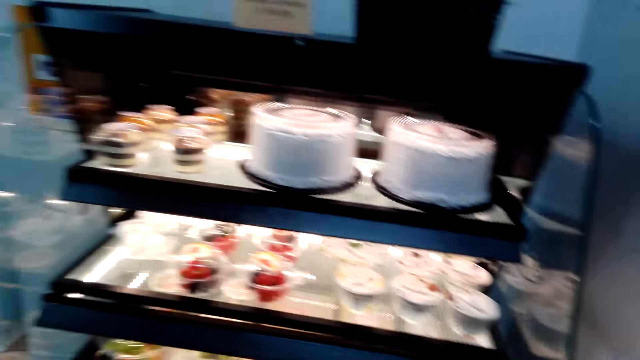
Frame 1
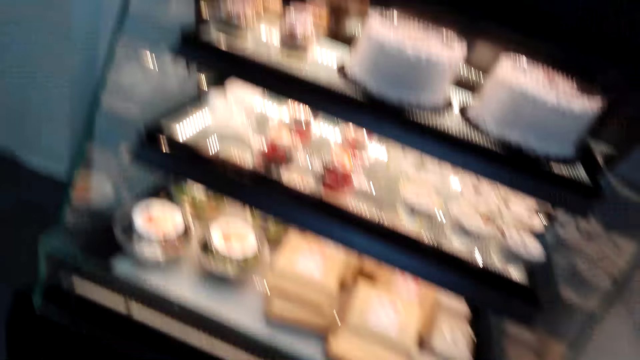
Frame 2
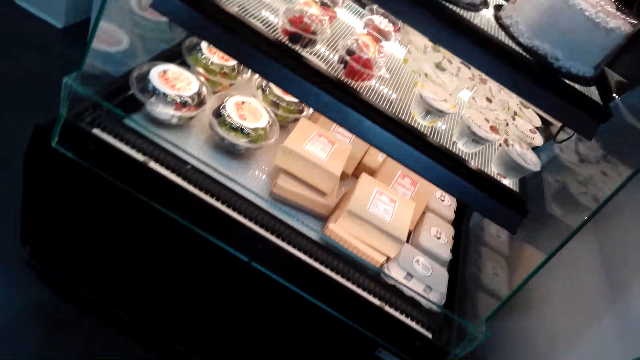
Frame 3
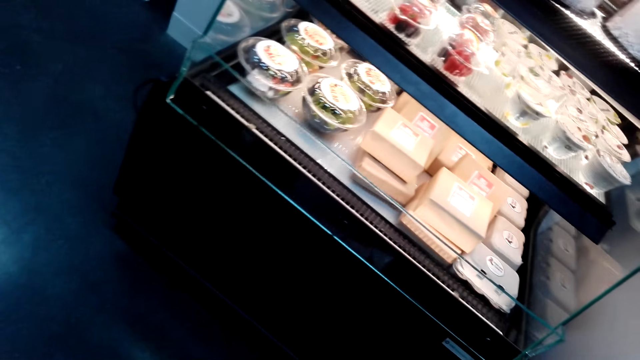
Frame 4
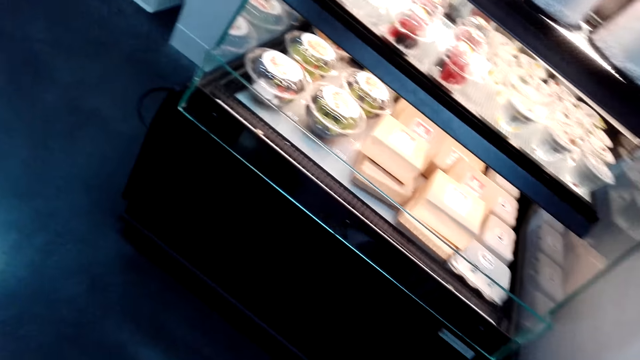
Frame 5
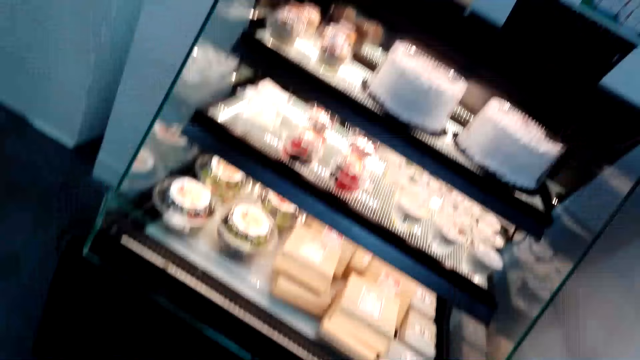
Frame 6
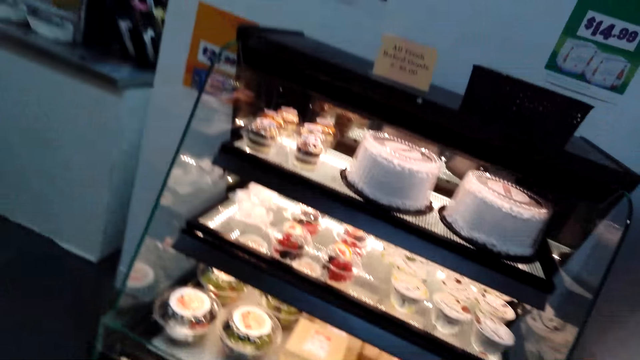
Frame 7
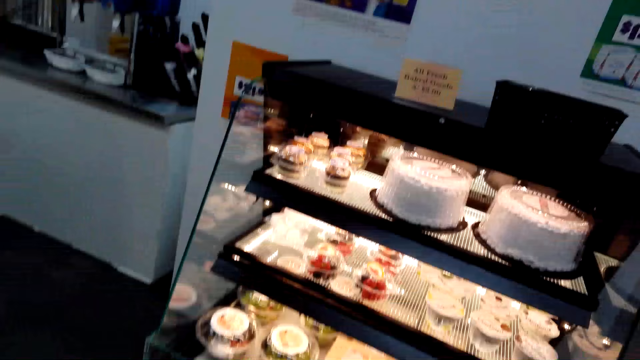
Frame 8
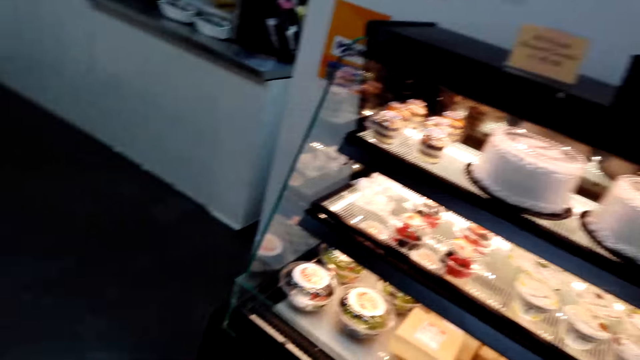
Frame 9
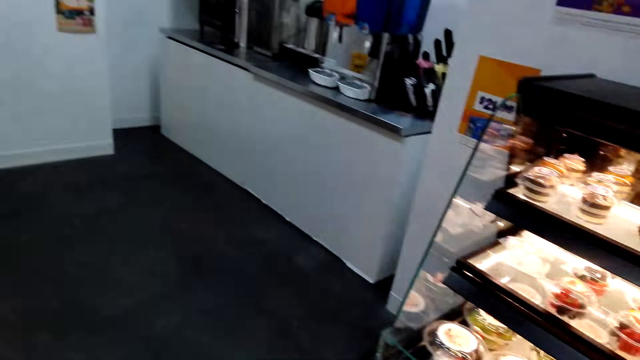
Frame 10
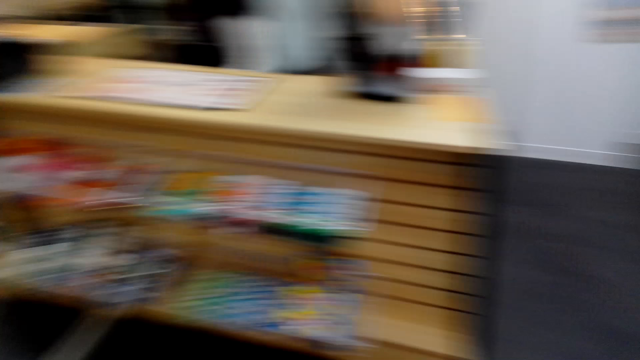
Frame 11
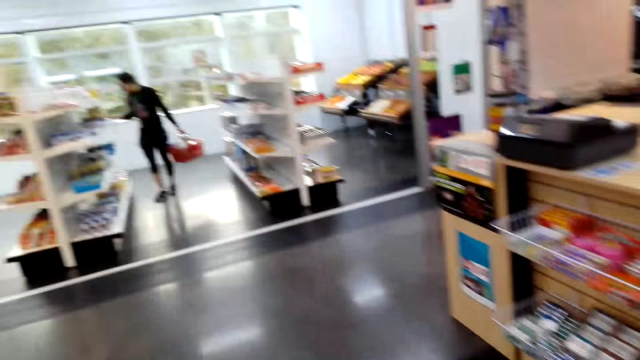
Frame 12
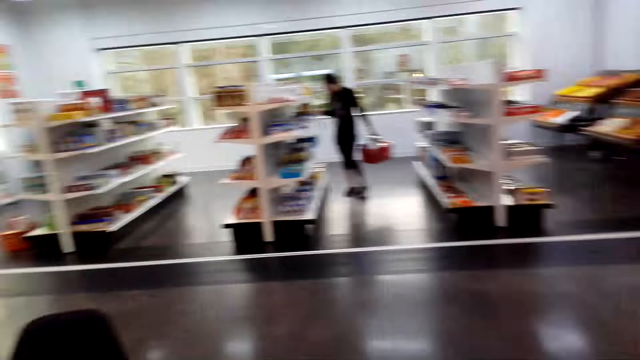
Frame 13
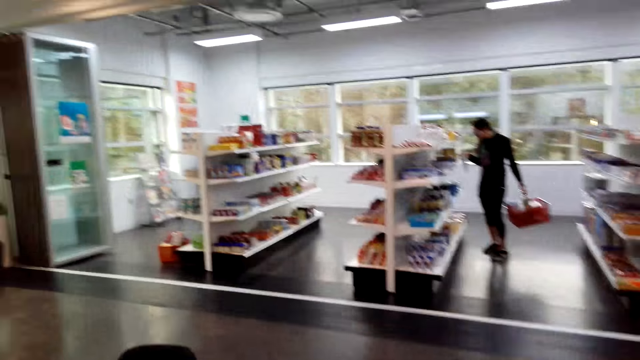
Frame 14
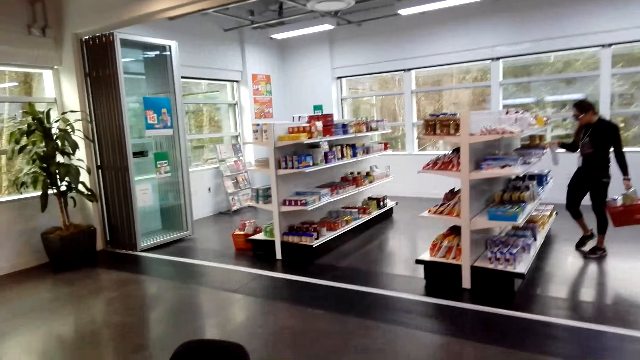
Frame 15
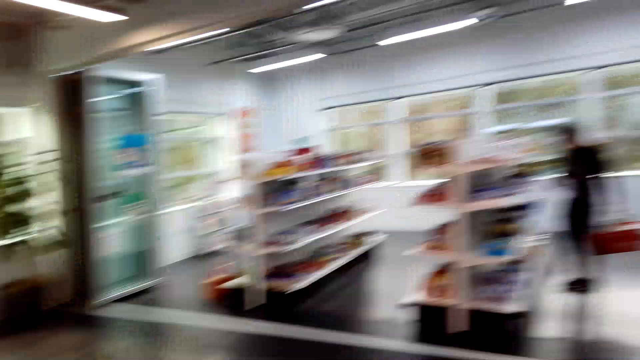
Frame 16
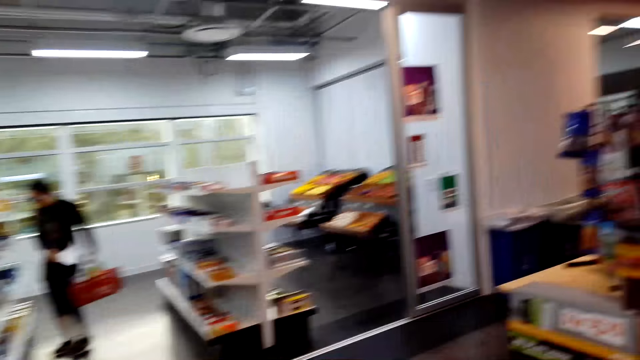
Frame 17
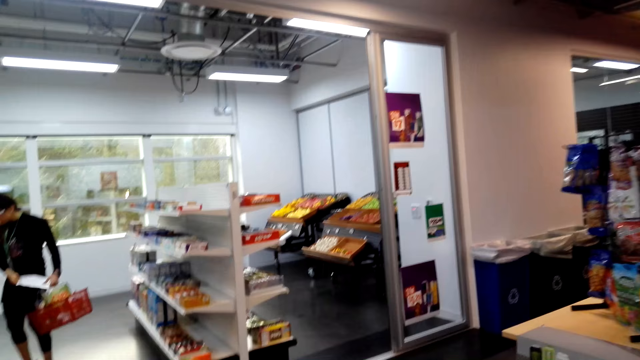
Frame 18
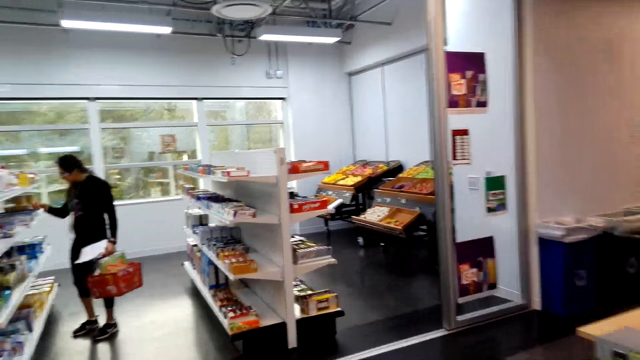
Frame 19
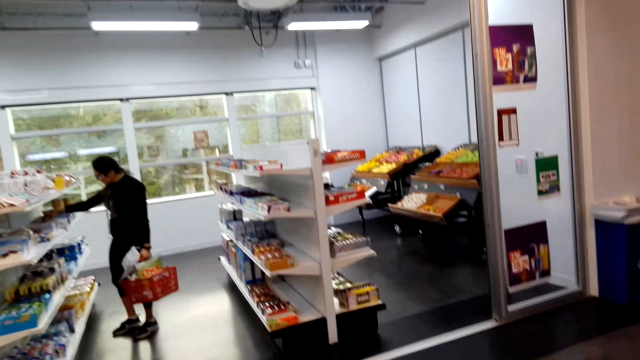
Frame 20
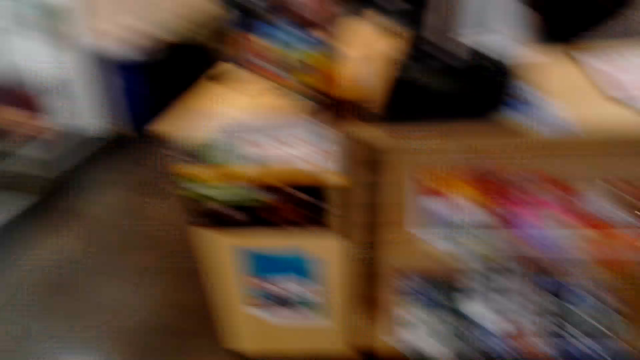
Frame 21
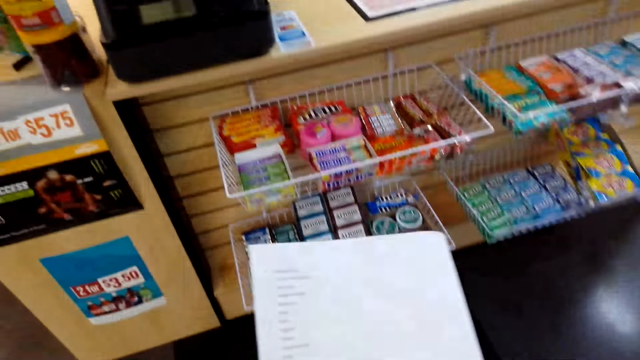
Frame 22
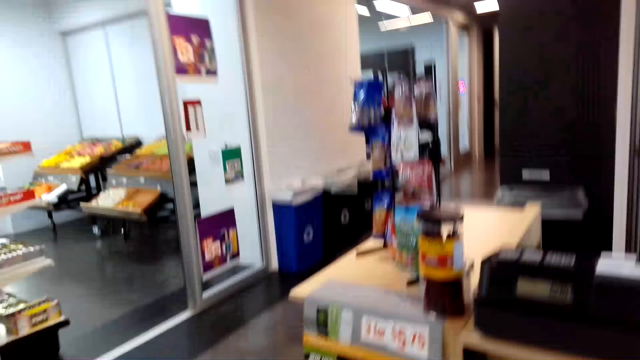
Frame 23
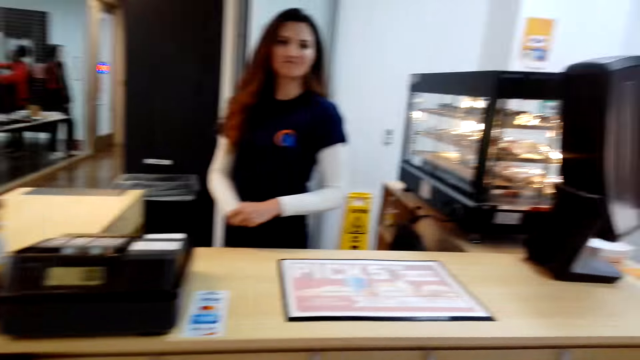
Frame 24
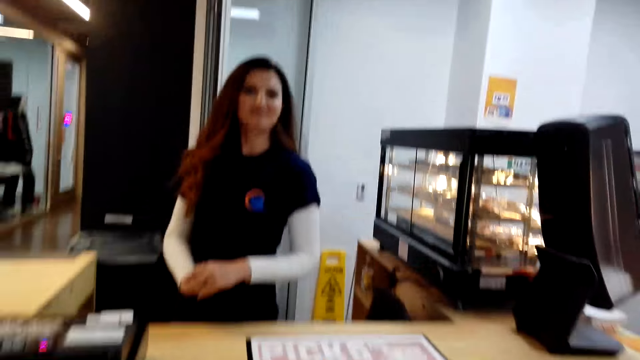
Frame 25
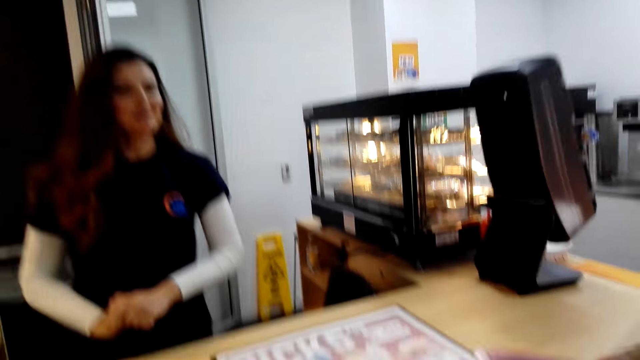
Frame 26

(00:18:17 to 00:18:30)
The camera wearer looks around. A woman looks at the paper. The camera wearer looks around the supermarket. The woman holds the paper with the left hand. The camera wearer walks beside the counter. The woman raises her hand. The camera wearer looks at the shopping list and lifts the paper. They look at the woman. They look around.

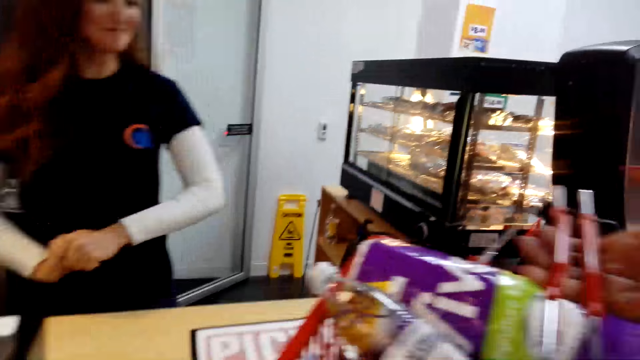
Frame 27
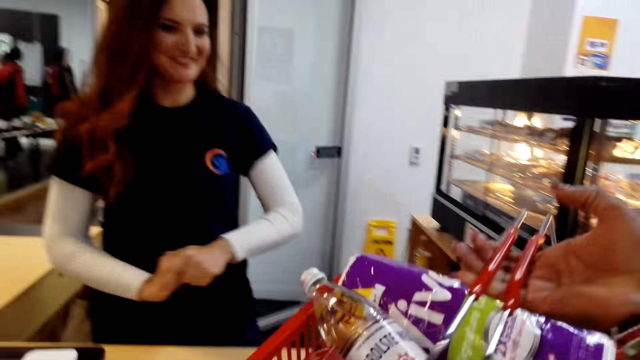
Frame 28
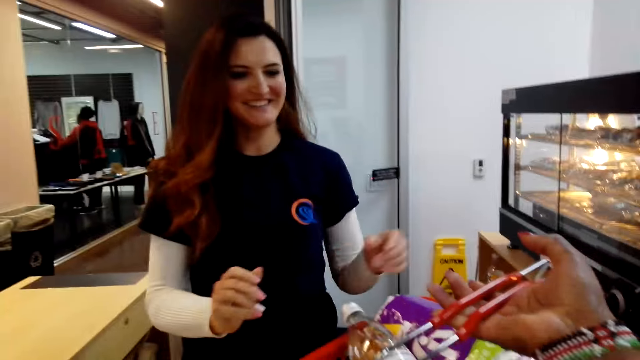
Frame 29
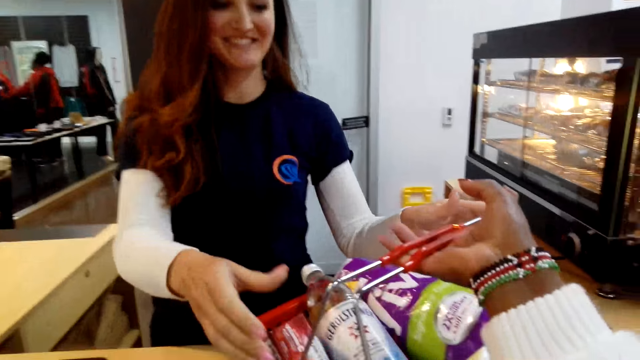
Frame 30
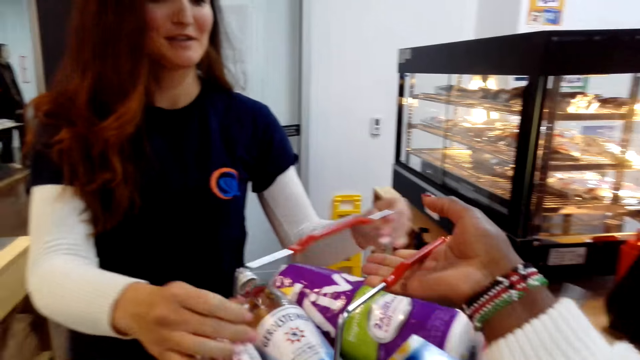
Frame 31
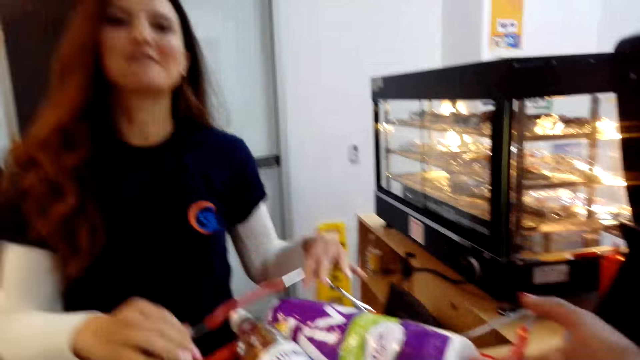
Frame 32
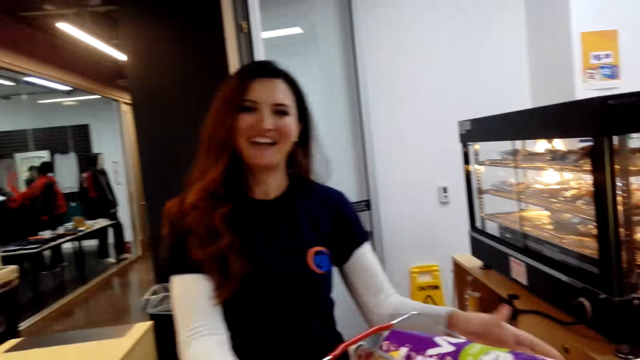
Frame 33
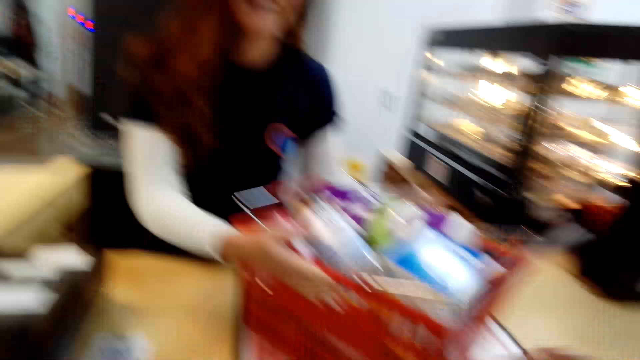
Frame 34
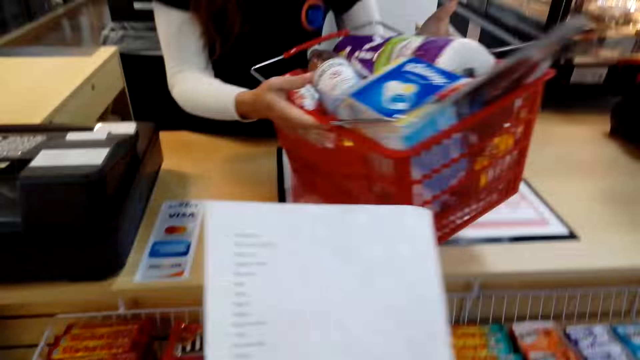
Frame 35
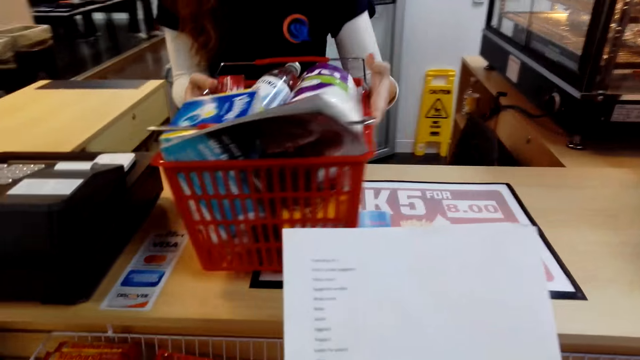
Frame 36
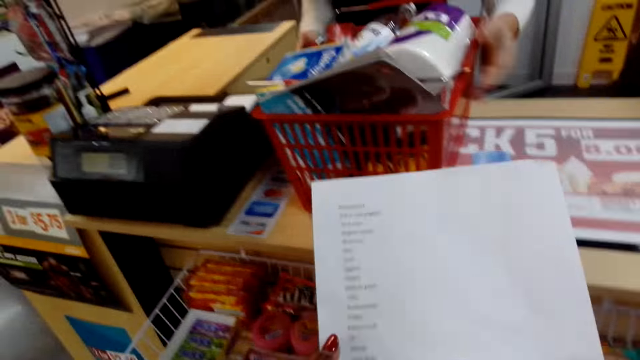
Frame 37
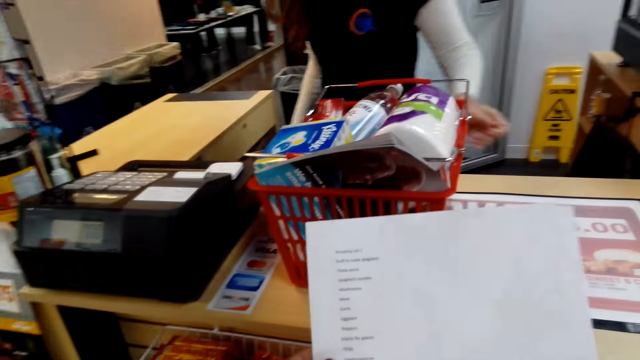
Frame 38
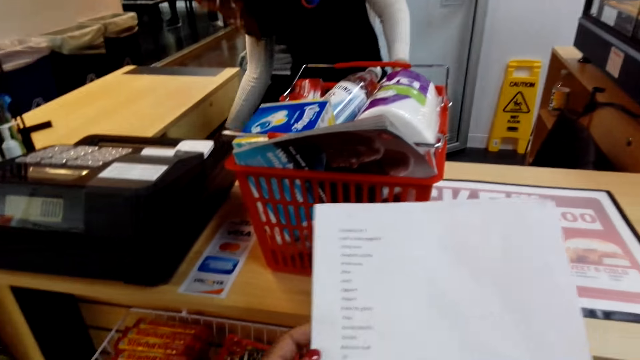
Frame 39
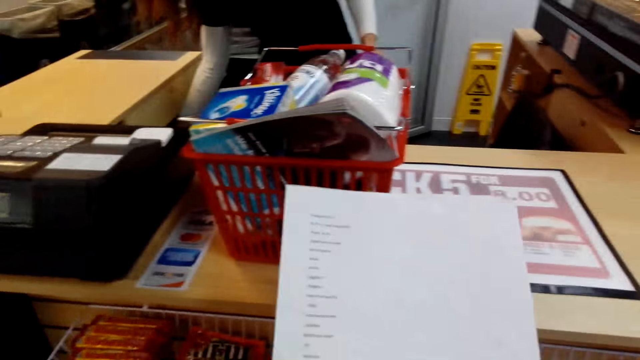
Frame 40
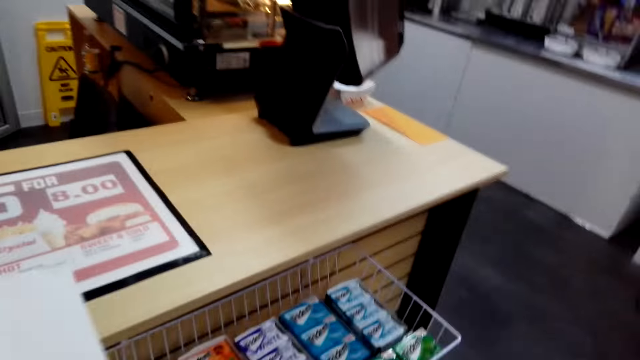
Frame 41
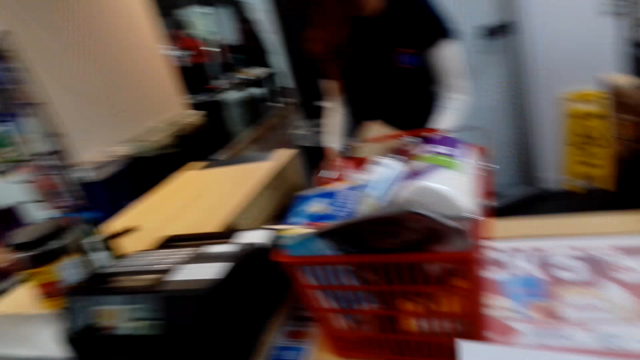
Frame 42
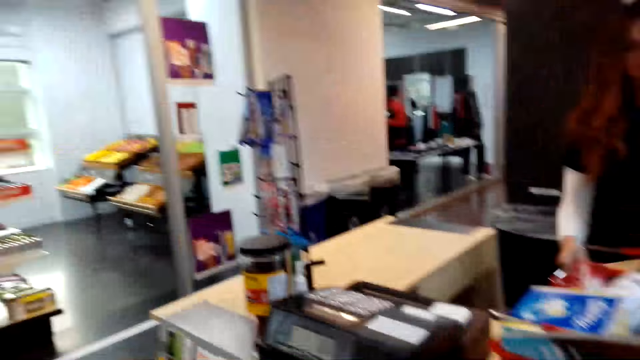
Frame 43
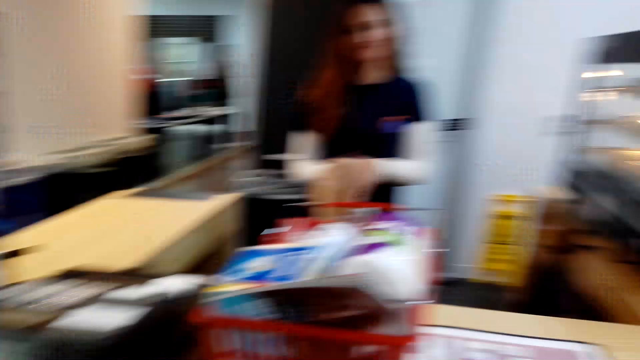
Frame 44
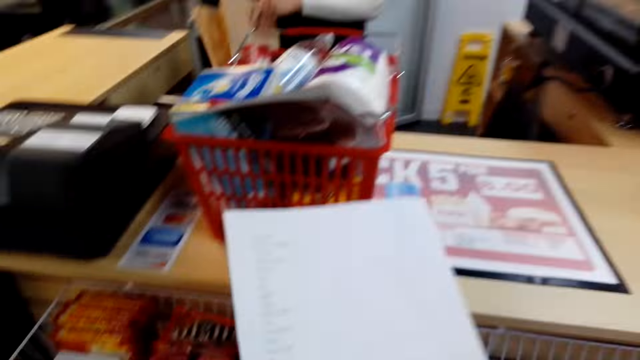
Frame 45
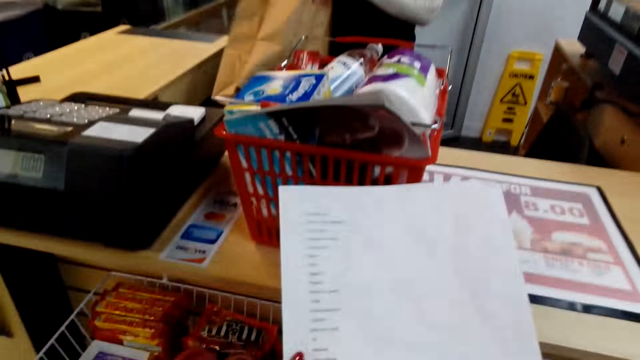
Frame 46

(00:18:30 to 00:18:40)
A woman talks to the camera wearer. The camera wearer puts the shopping basket on the counter and talks to the woman. The woman touches the basket, talks to the camera wearer and moves the shopping basket. The camera wearer looks at the shopping list. The woman lifts the basket, puts the basket on the table and picks up a bag. The camera wearer talks to the woman. They look around the counter. The woman opens the bag.
